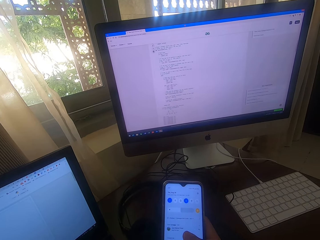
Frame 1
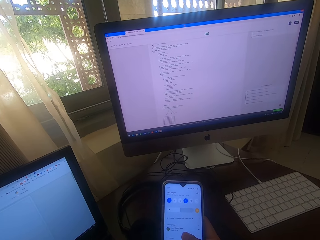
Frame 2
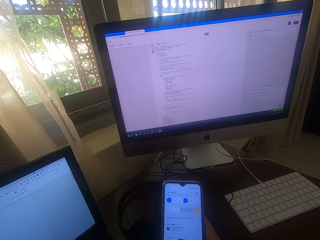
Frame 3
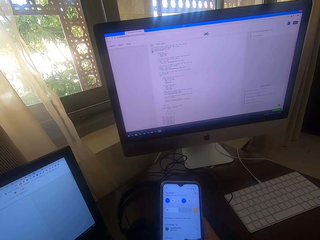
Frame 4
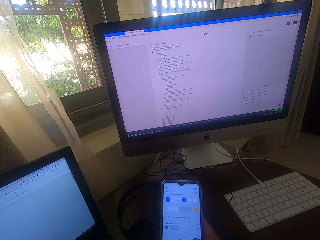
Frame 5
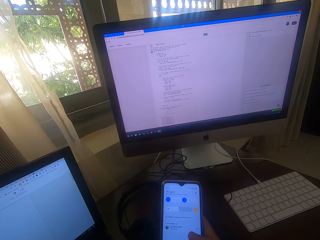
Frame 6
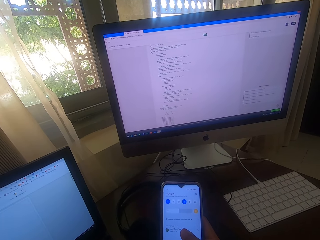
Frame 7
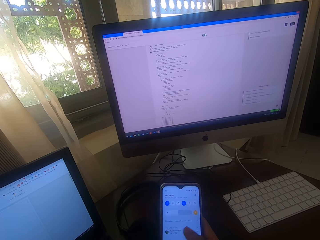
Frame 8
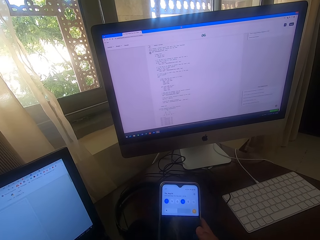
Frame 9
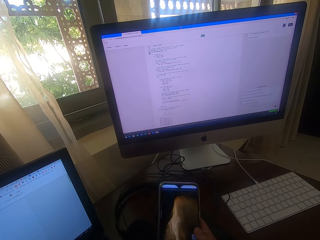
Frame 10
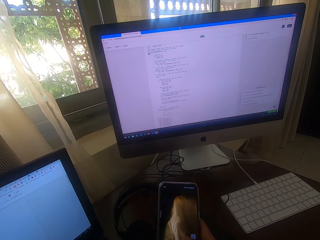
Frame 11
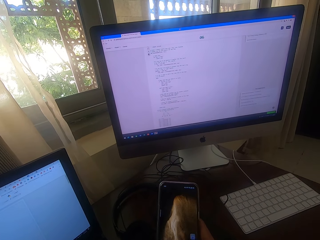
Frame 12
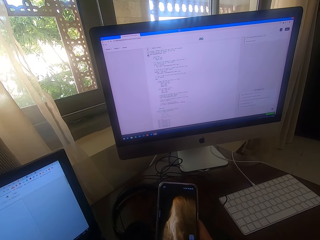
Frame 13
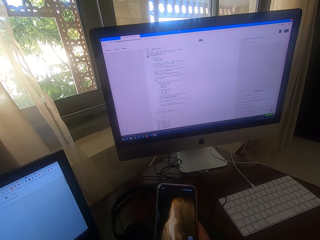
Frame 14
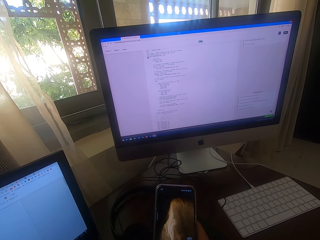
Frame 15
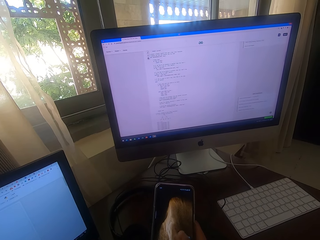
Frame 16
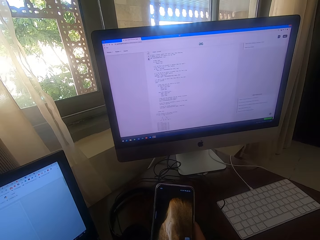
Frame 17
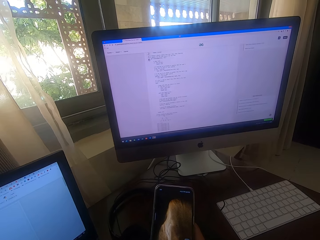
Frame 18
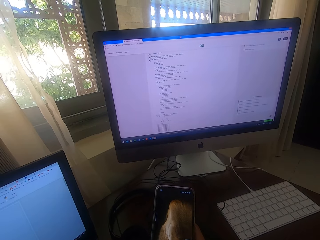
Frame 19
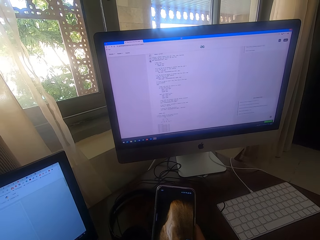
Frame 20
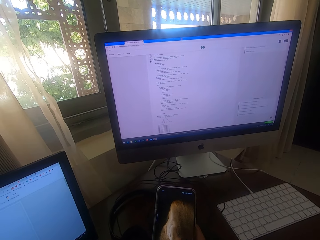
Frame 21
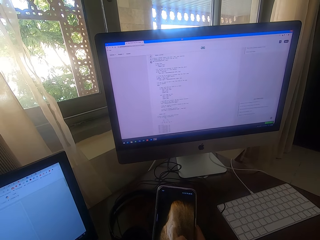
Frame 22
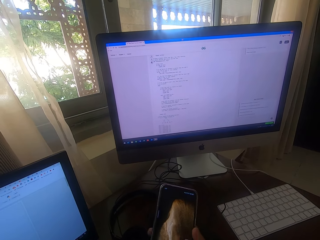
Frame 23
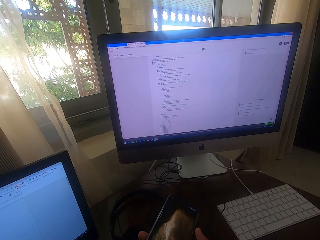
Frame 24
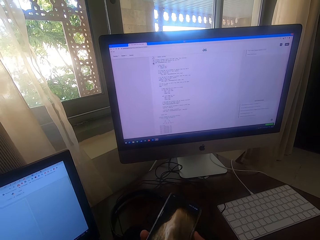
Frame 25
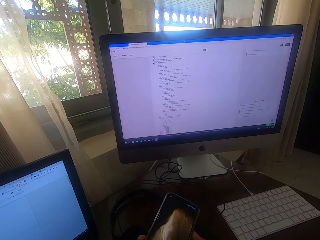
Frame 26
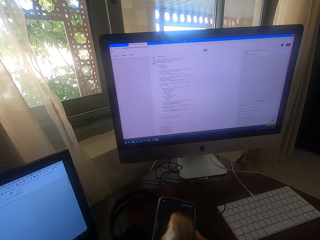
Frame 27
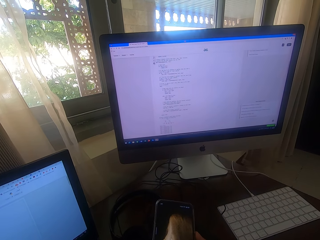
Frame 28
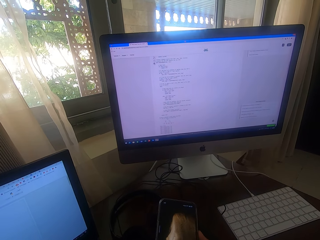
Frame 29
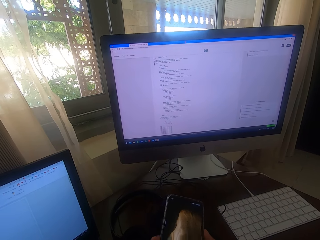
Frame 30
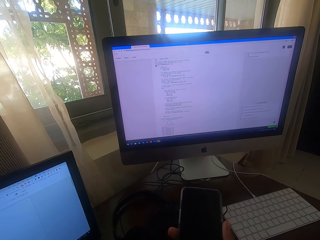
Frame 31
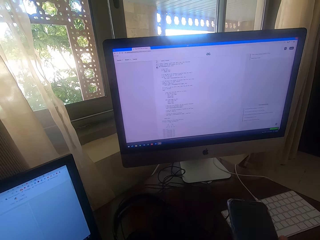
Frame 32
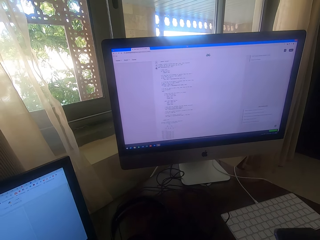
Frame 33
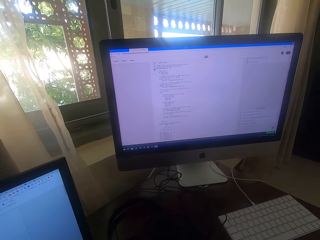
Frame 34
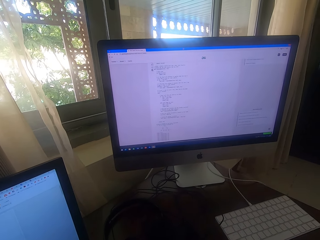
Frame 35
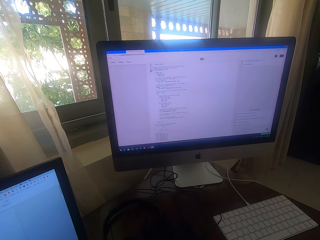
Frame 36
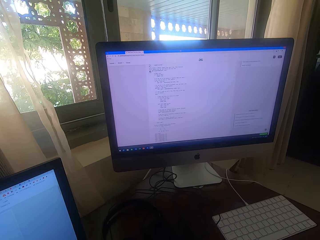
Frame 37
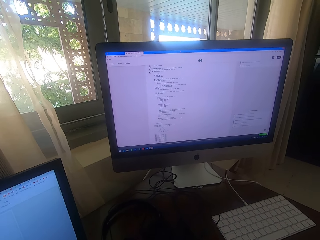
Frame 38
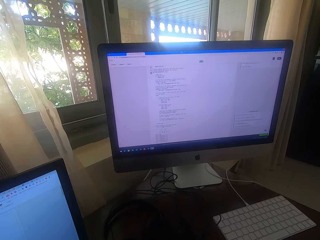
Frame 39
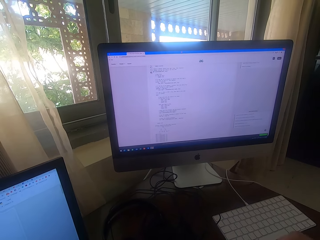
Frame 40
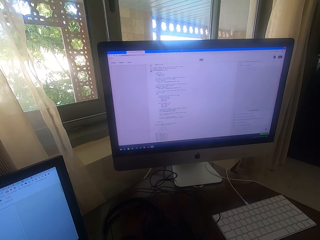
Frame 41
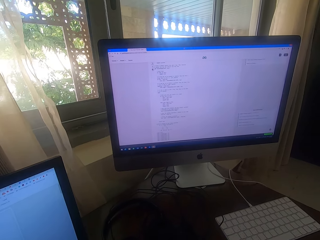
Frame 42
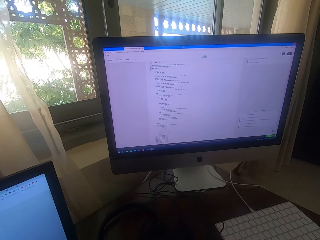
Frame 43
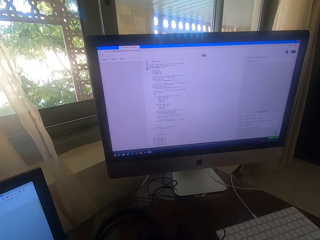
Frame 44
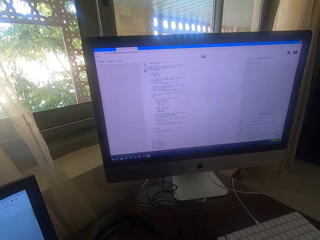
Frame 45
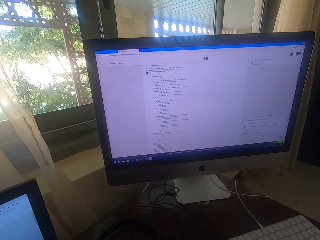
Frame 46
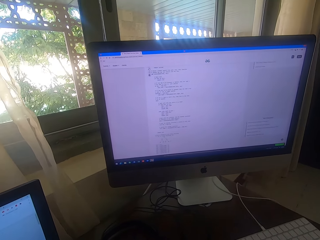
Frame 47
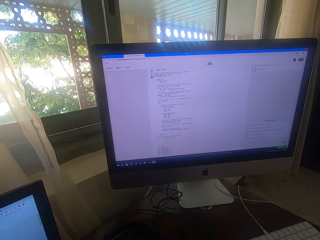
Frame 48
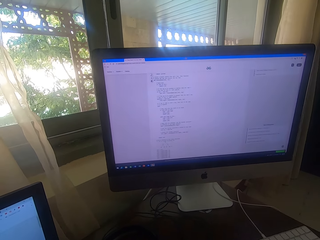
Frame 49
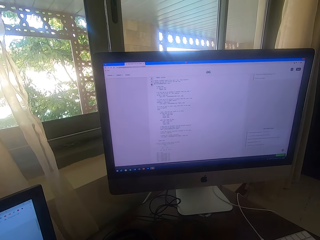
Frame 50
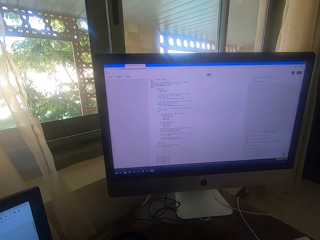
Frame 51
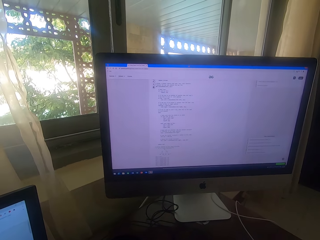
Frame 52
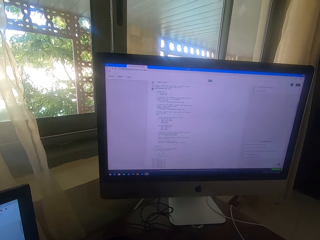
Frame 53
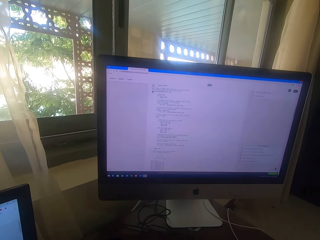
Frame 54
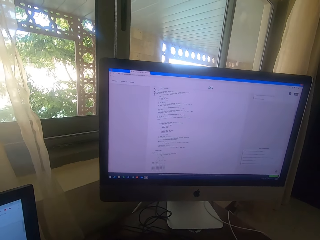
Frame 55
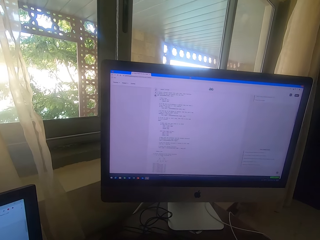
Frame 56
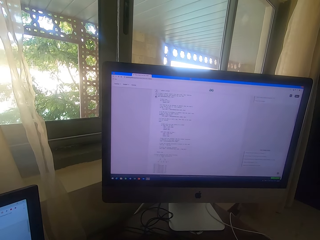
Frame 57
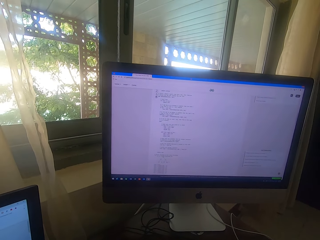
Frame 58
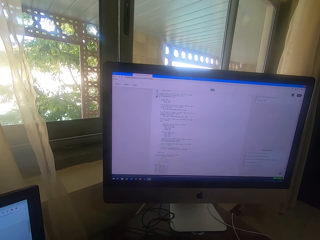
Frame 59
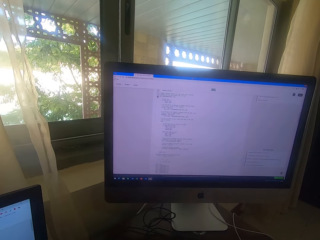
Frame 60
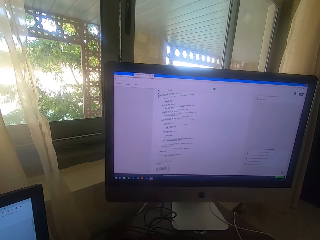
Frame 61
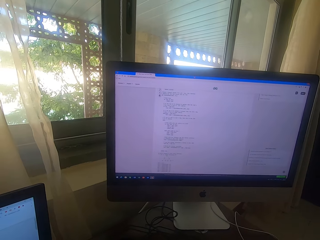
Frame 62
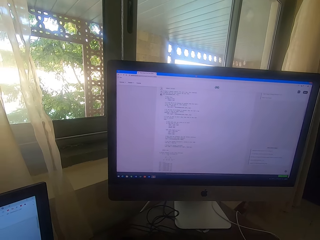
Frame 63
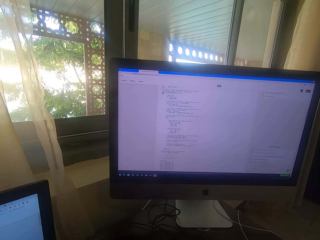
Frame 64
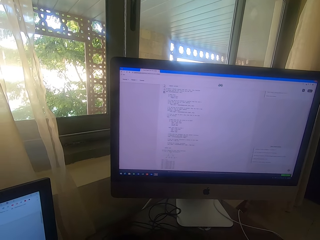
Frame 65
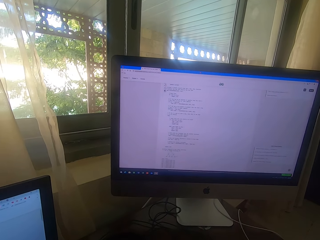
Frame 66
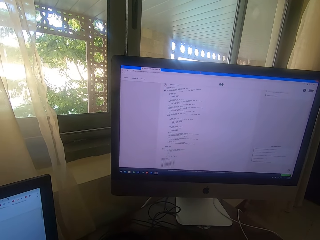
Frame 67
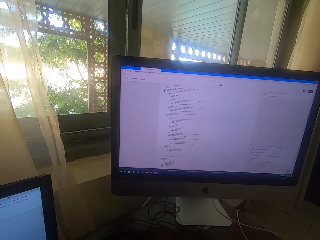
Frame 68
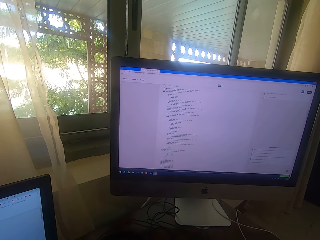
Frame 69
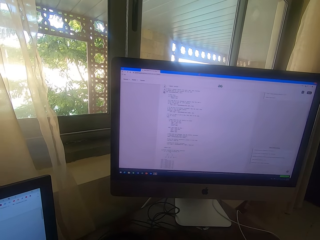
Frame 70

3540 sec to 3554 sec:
The camera wearer swipes on the phone. They put the phone down. They look at the computer.

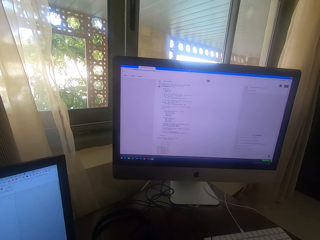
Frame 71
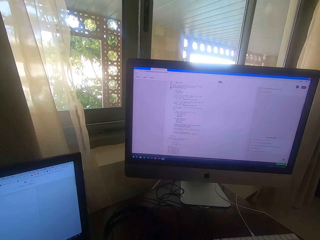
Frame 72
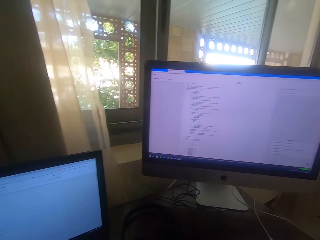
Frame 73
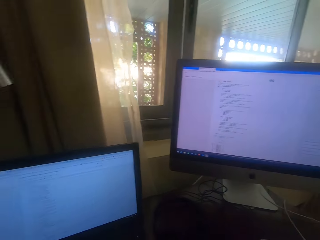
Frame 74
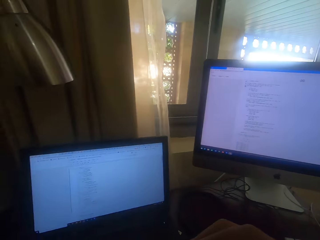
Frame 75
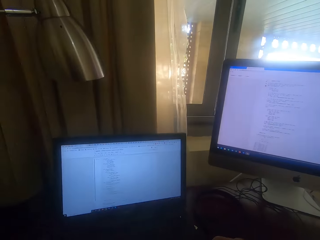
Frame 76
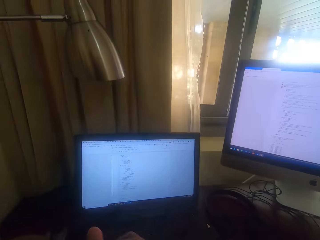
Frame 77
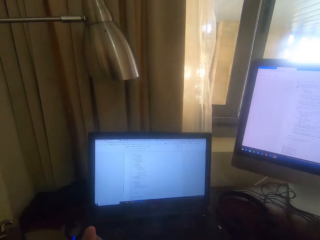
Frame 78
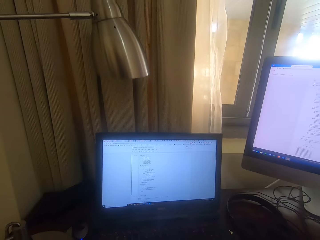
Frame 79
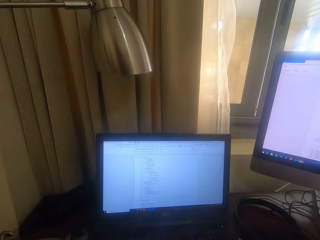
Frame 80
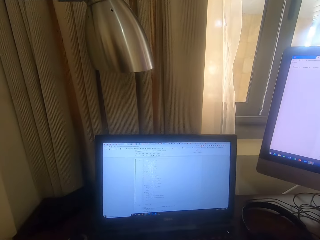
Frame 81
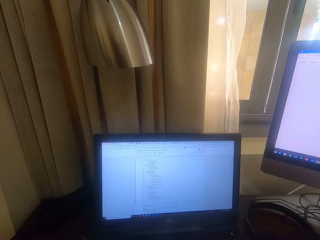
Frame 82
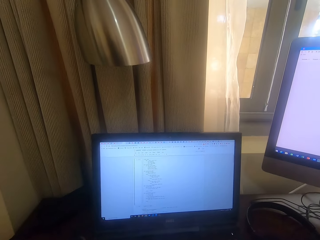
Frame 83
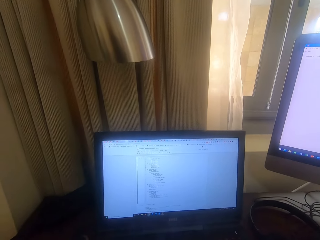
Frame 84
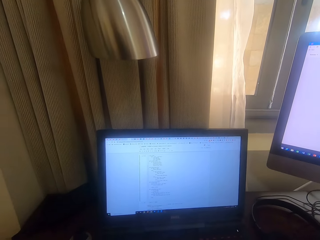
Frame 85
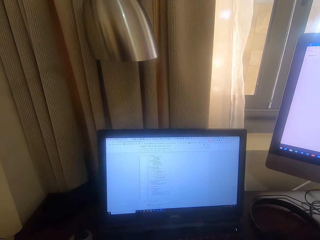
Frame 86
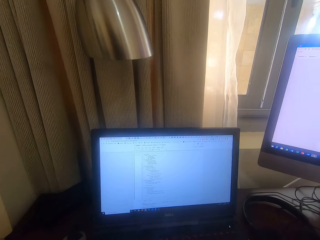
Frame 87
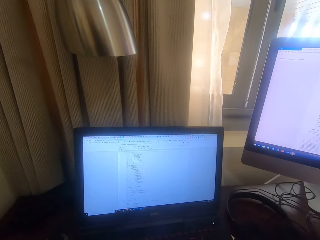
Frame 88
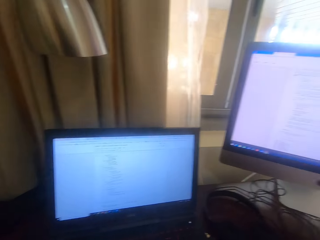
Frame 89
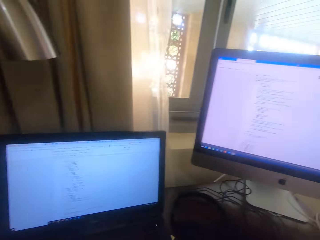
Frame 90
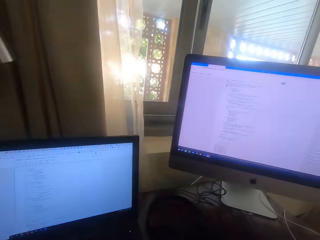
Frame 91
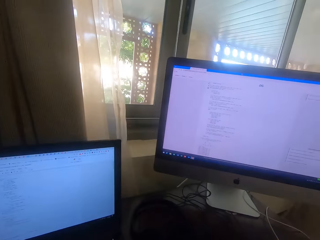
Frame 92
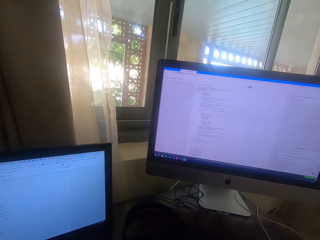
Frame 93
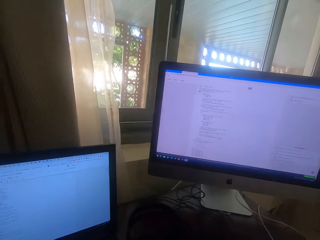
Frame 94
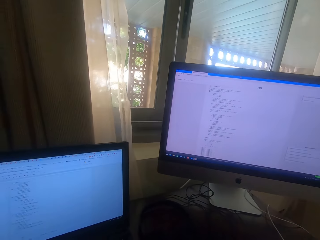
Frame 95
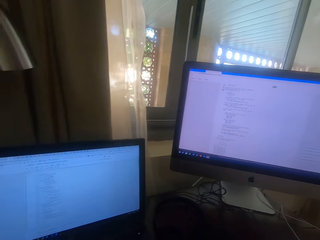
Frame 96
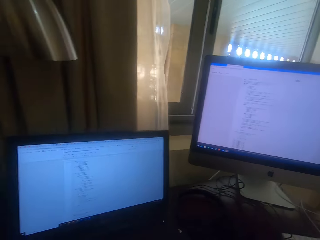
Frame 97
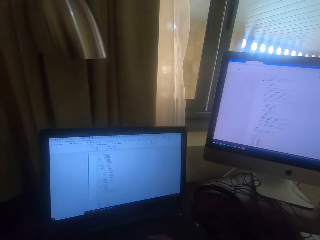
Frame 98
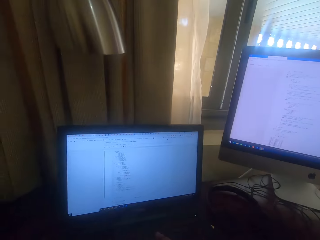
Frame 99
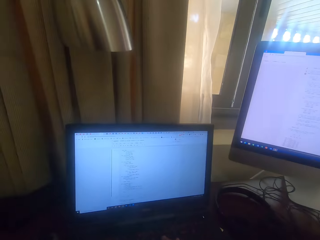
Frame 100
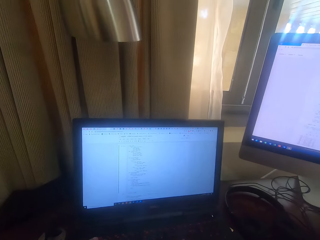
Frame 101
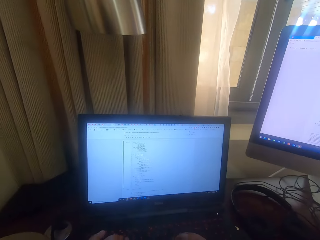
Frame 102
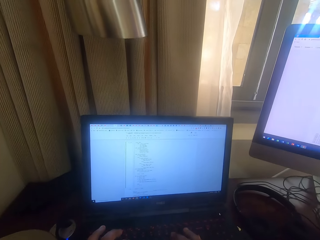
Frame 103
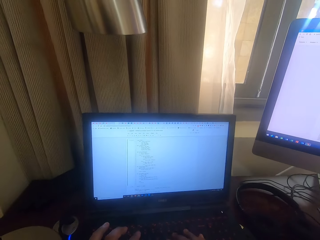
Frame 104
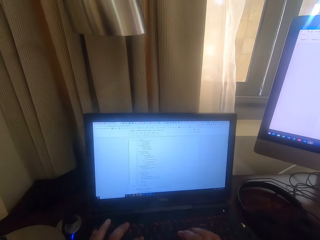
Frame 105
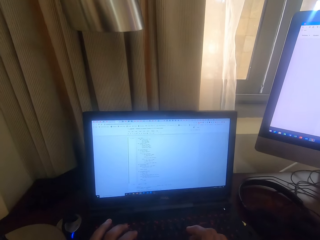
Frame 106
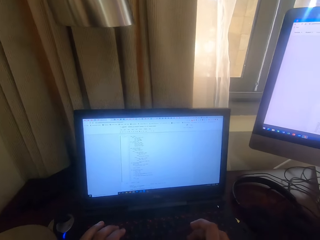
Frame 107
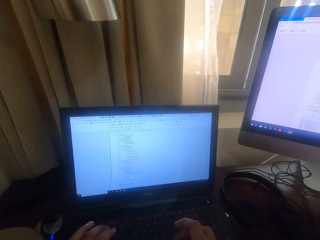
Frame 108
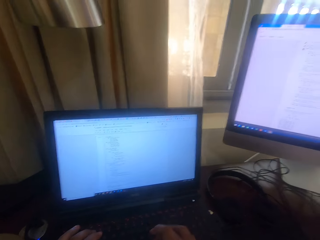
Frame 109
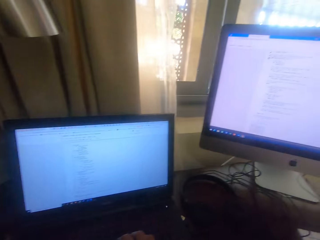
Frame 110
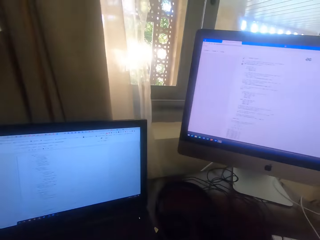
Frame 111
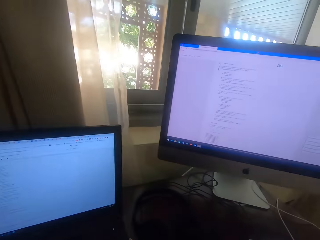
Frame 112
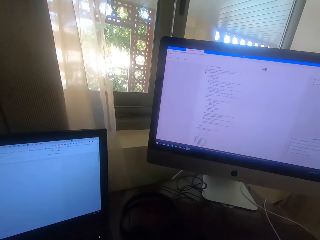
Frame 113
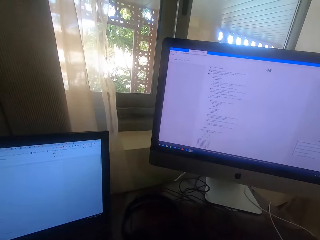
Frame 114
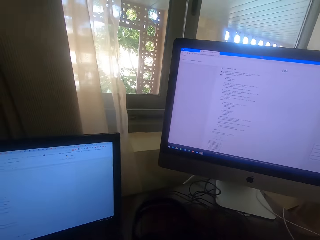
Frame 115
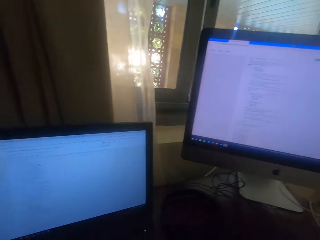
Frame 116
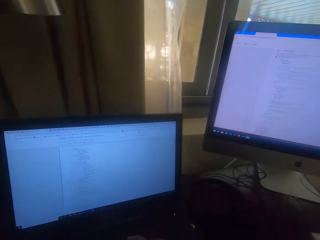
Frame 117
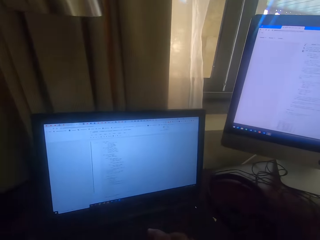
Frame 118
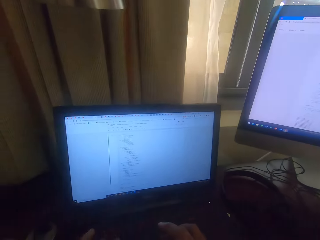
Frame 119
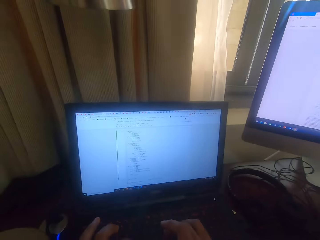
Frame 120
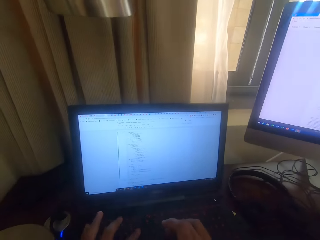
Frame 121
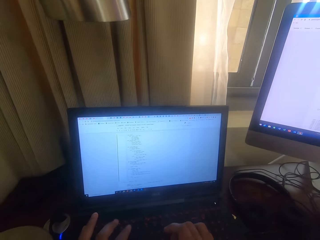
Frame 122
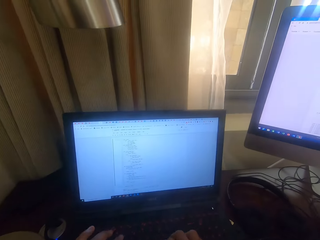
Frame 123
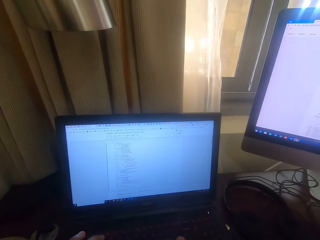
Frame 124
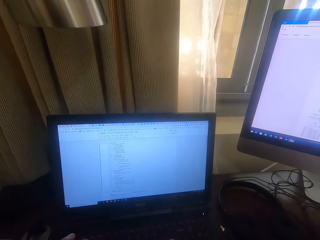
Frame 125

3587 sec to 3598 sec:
The camera wearer moves the hand and uses the keyboard. They look at the computers. They type on the keyboard. They look at the computers.
